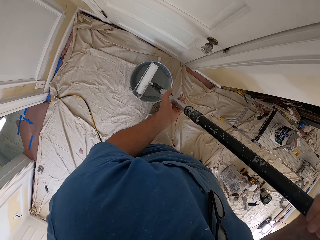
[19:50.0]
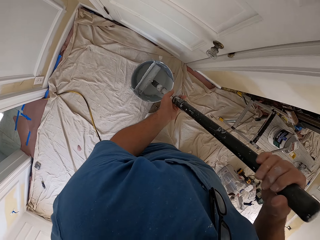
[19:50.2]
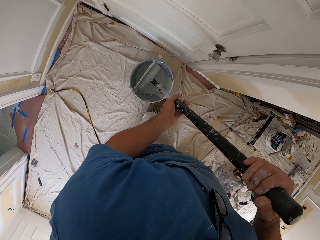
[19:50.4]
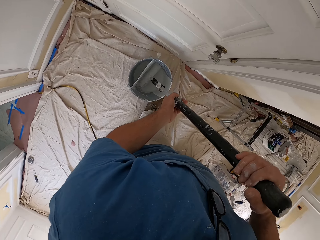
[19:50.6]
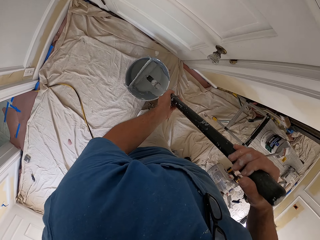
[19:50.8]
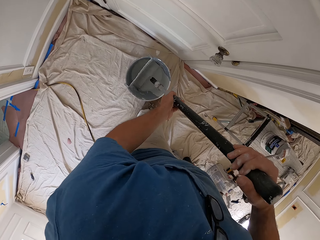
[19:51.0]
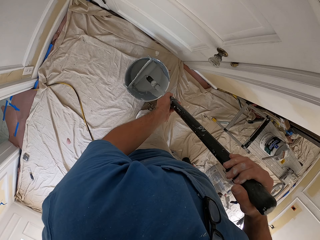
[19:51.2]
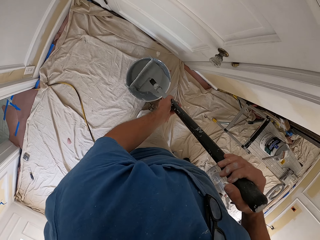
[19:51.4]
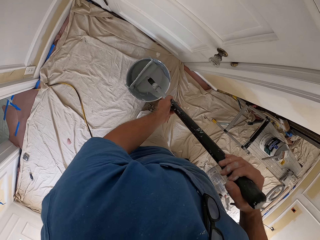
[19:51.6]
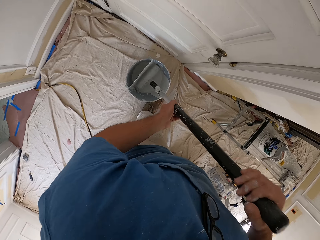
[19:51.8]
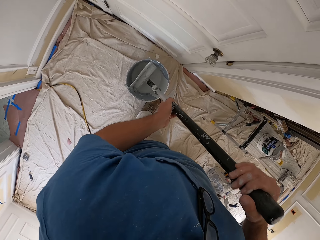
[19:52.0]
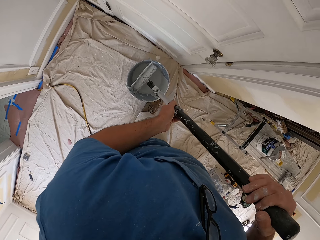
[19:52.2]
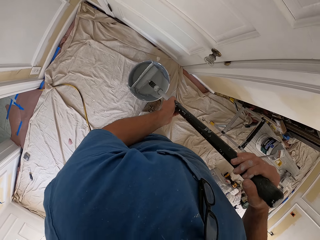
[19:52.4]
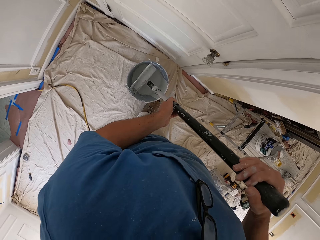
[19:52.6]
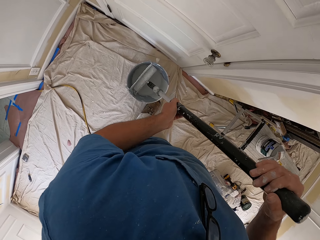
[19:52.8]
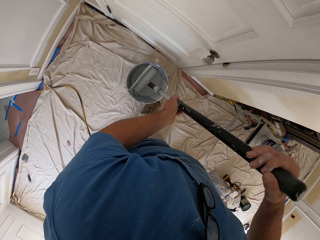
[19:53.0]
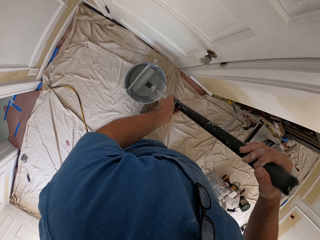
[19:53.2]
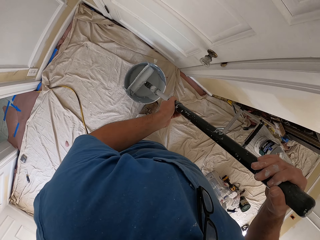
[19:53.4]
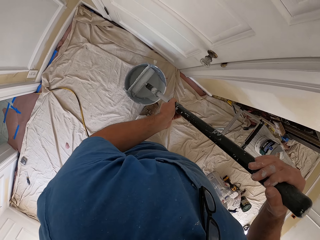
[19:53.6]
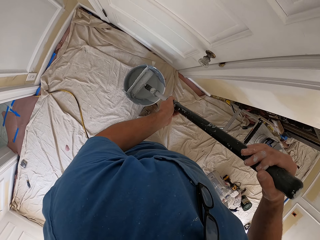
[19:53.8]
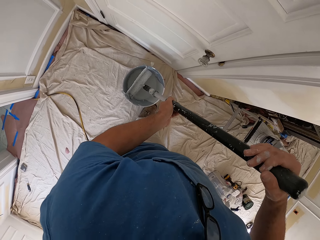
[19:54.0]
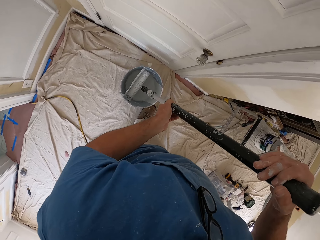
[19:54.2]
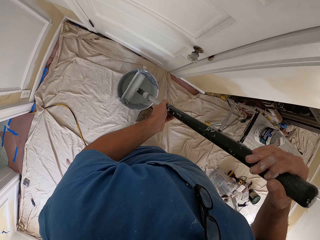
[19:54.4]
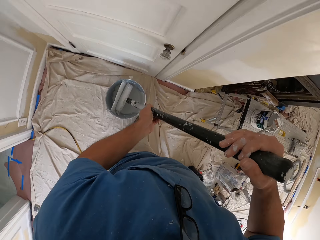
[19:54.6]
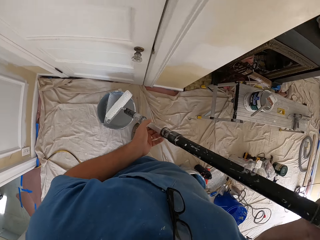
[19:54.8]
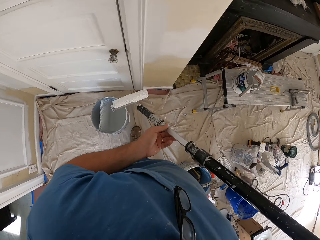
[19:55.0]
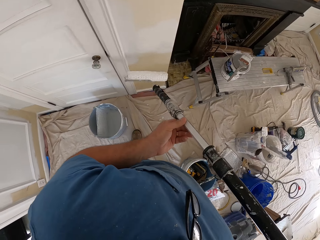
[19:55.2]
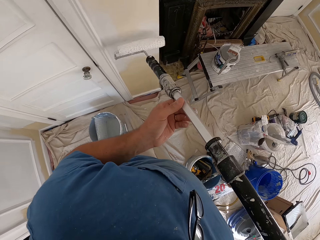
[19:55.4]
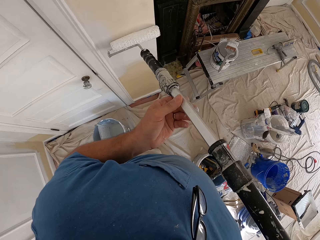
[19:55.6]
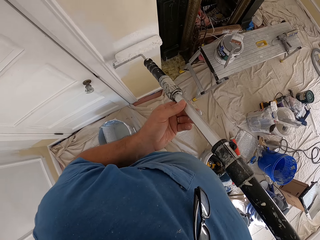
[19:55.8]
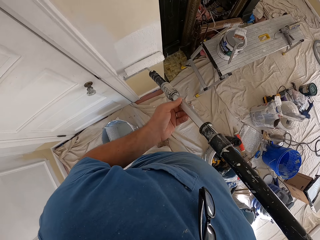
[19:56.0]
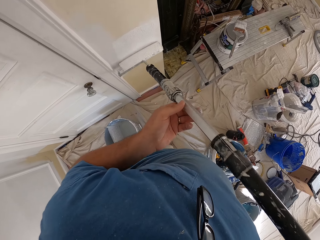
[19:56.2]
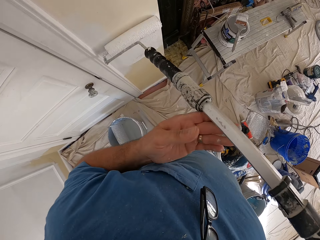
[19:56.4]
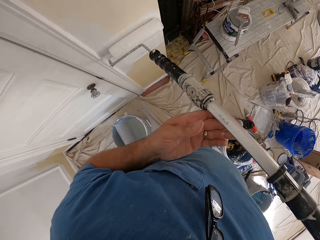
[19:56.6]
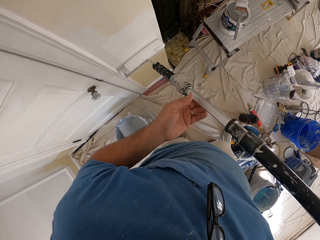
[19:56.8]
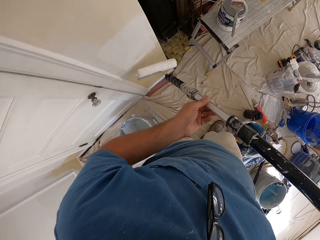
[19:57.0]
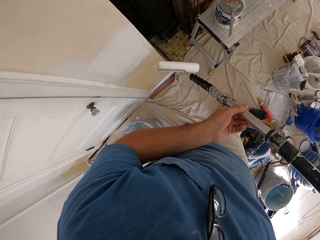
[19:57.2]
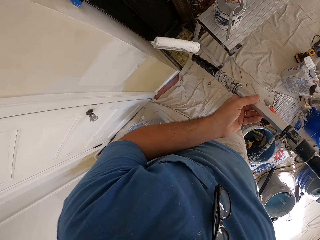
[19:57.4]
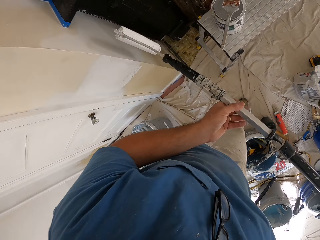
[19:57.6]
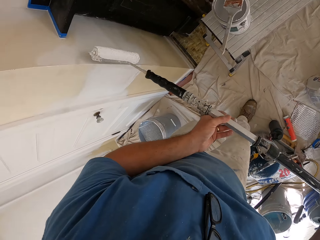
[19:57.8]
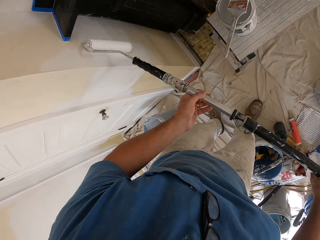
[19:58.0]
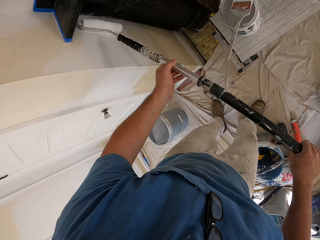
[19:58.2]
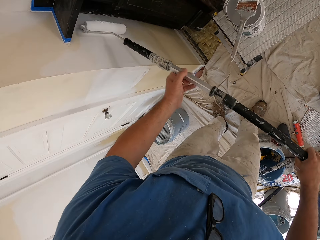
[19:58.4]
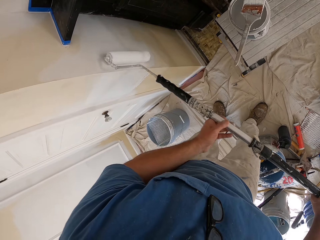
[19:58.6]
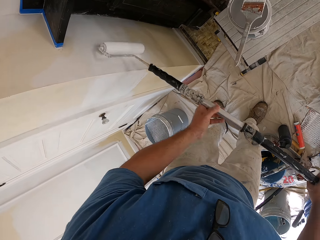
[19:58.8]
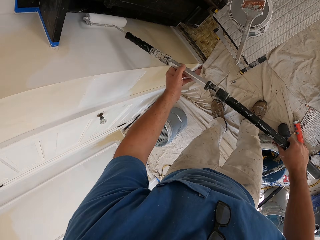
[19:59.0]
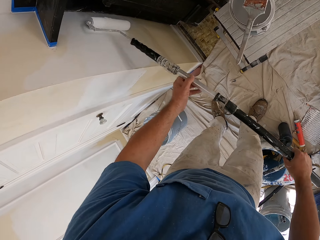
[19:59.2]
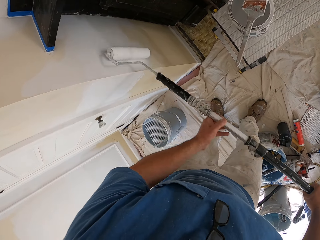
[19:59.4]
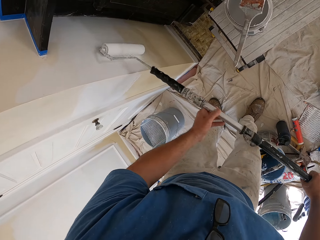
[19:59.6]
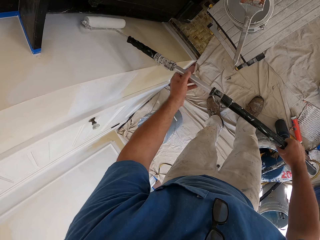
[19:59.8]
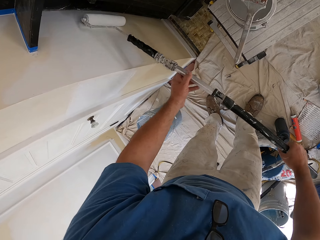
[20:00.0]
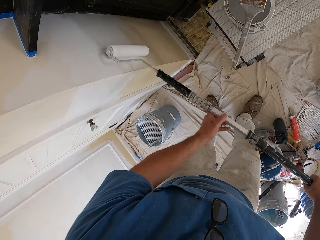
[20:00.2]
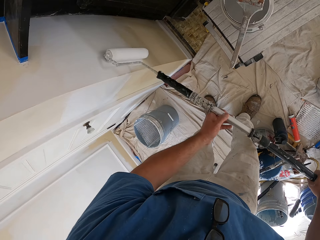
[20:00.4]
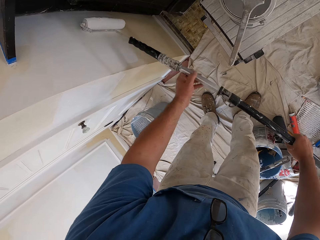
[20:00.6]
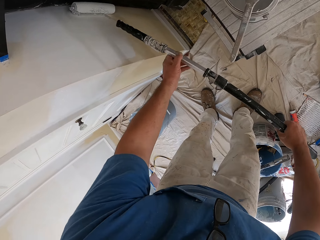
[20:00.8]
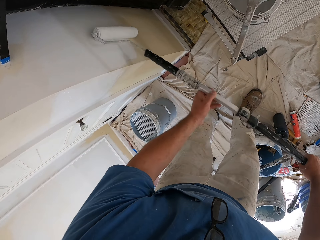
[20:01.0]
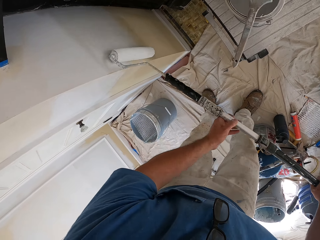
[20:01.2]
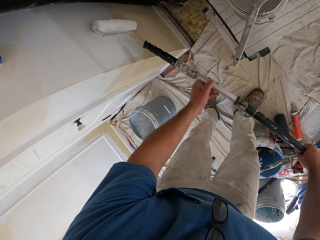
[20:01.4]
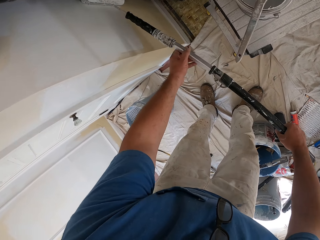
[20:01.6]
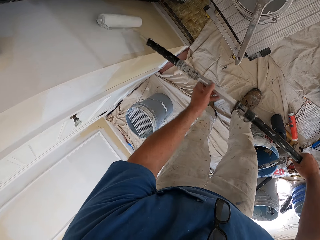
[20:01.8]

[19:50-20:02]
The camera wearer dips the roller brush or paint roller into the paint. They scrub the paint roller on the bucket. They paint the room wall with the roller brush with both hands.

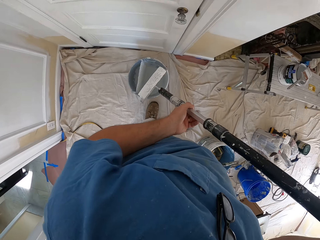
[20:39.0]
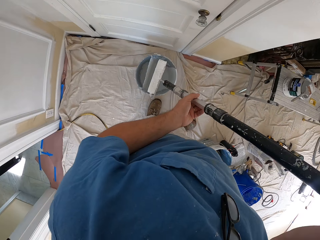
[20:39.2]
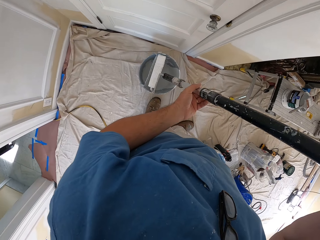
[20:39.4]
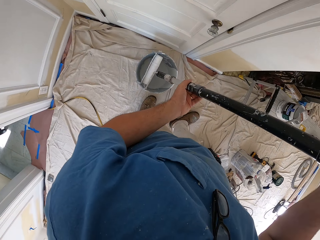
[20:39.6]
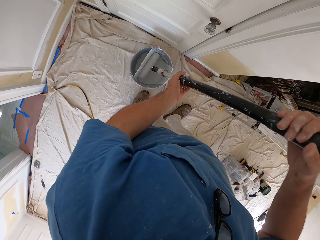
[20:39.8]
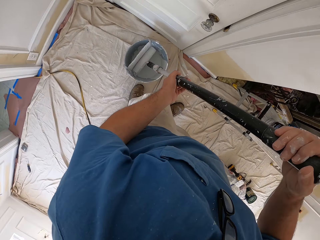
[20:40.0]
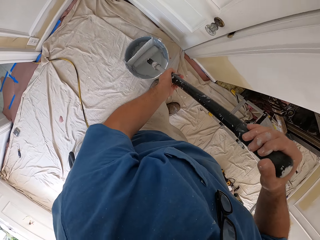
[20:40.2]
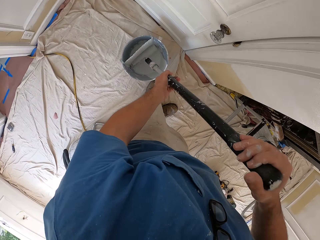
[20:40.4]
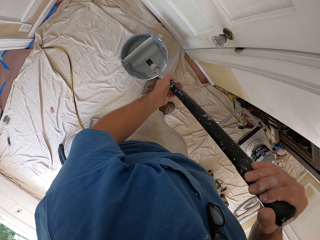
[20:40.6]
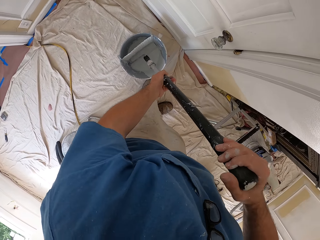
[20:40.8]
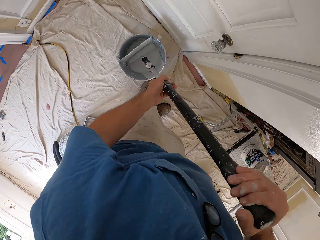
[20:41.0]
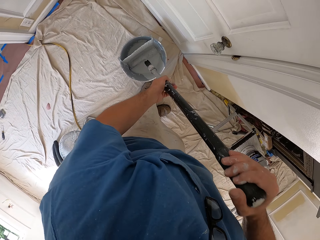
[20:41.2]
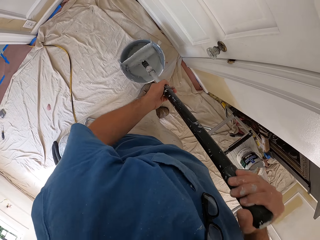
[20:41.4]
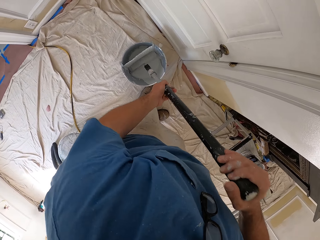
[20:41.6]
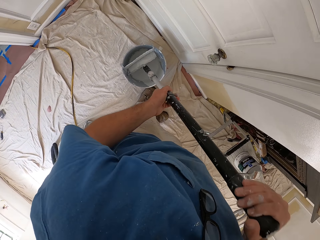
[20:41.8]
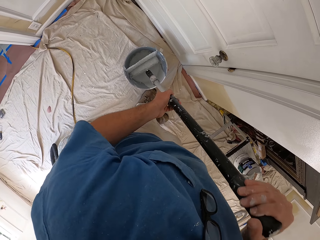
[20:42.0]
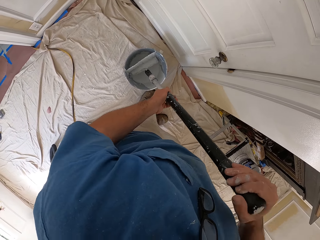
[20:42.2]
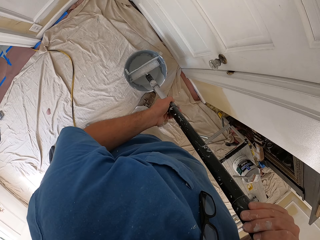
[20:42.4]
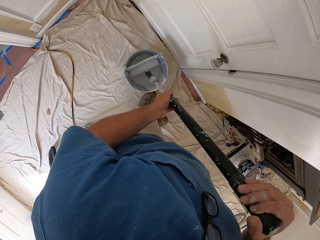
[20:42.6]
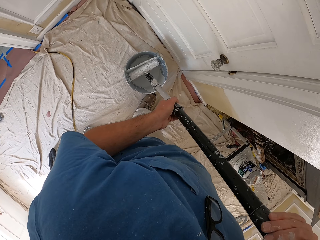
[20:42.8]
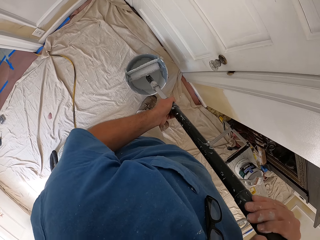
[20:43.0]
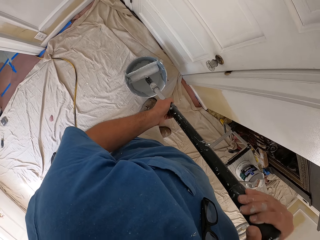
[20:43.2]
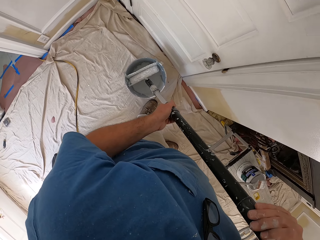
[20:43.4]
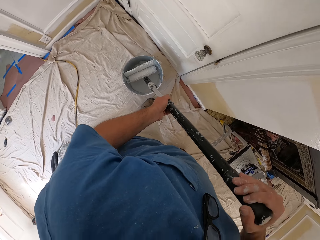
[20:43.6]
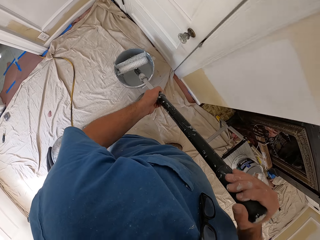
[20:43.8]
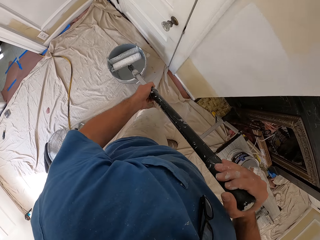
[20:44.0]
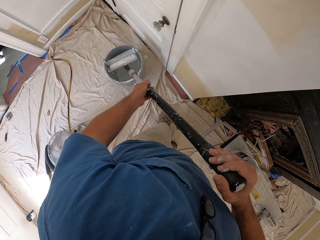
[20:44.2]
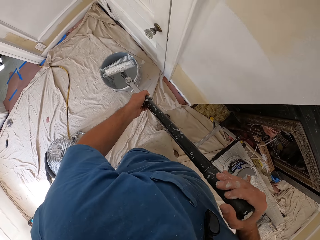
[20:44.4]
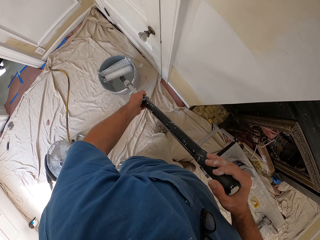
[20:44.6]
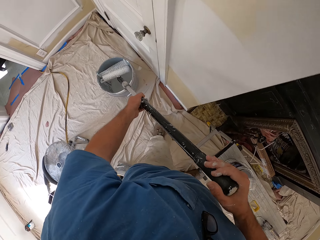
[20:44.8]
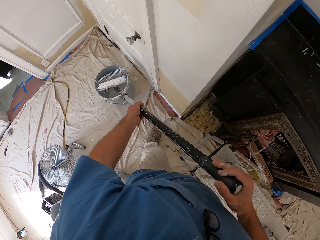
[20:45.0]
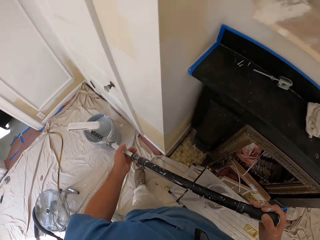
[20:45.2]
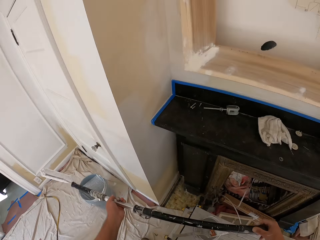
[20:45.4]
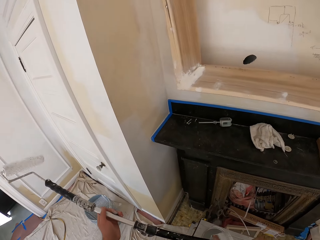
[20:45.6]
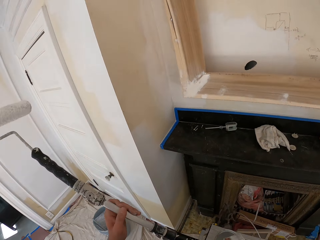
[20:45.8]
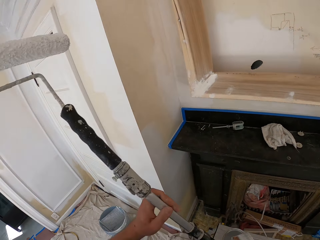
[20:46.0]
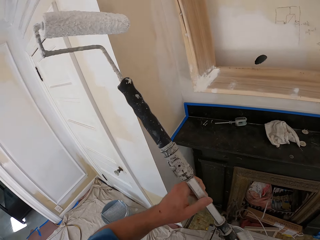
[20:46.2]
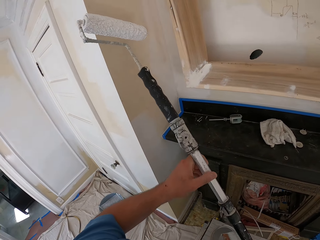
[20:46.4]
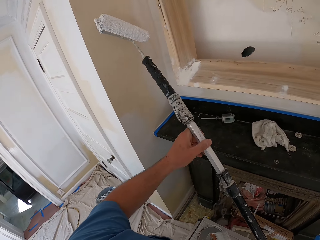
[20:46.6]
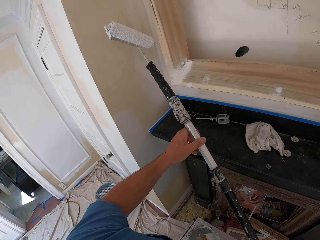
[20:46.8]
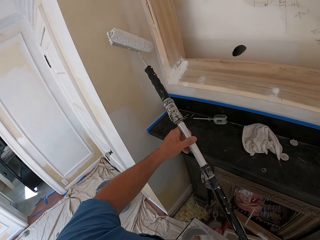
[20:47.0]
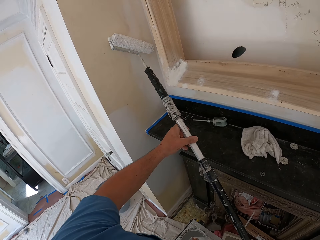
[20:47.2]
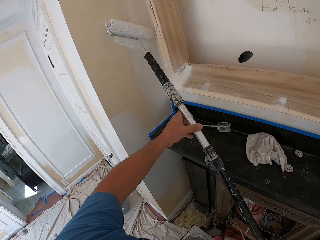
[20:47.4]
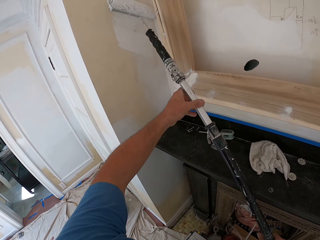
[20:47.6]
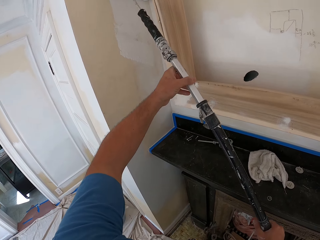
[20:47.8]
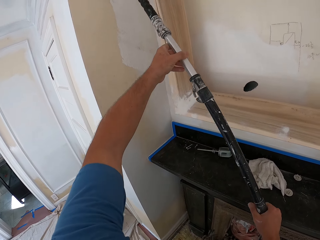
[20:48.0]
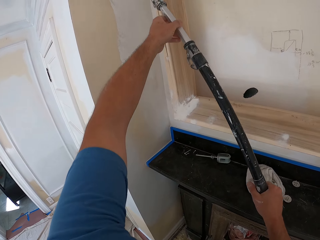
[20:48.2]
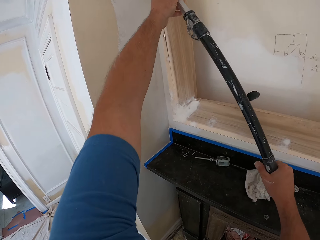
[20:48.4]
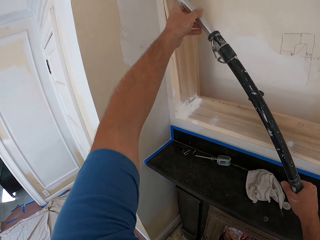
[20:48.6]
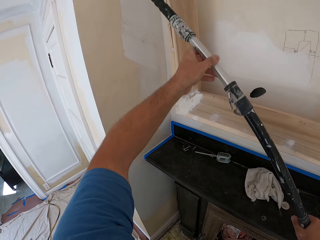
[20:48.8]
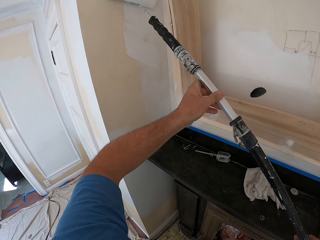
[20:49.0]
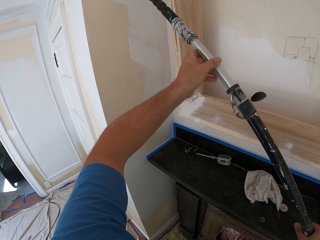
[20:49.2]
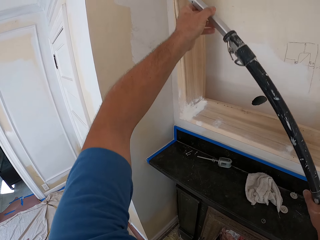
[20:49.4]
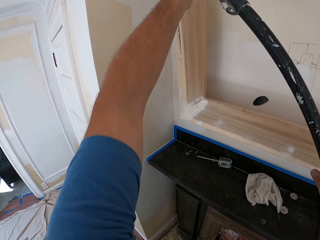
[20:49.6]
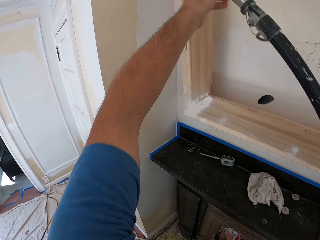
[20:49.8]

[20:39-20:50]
The camera wearer dips the roller brush or paint roller into the paint bucket. They scrub the paint roller on the bucket. They paint the room wall with the roller brush with both hands.
